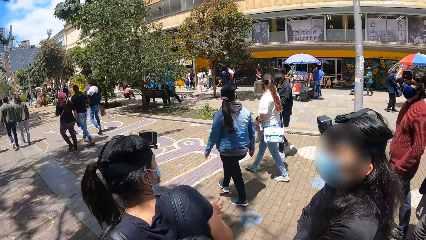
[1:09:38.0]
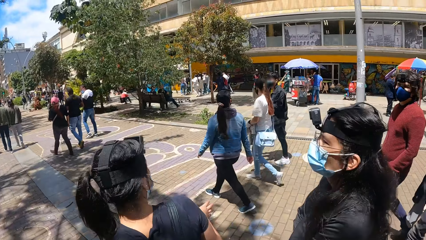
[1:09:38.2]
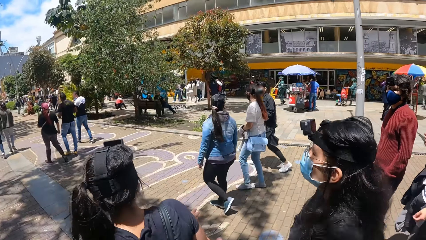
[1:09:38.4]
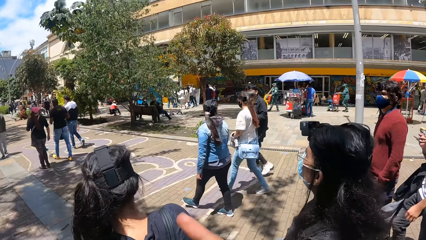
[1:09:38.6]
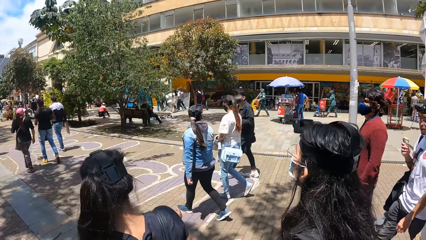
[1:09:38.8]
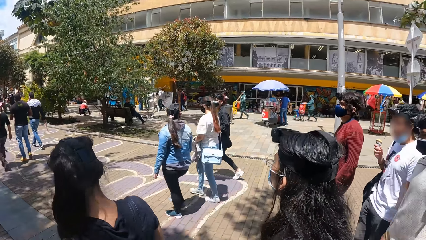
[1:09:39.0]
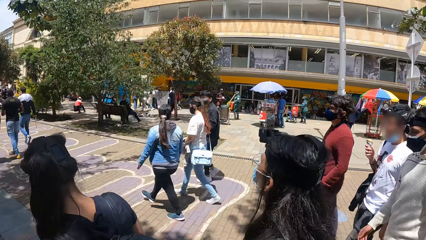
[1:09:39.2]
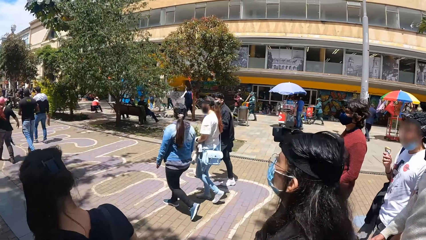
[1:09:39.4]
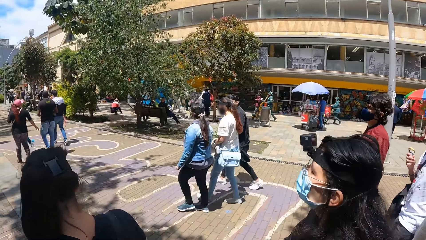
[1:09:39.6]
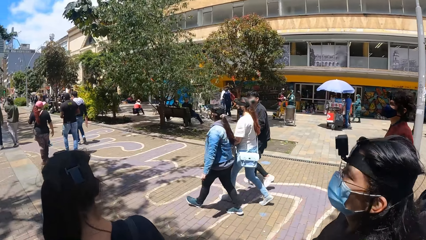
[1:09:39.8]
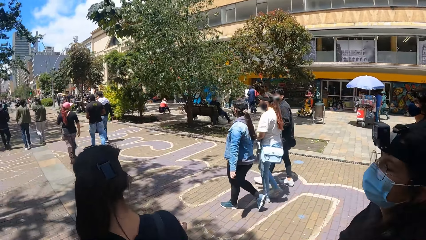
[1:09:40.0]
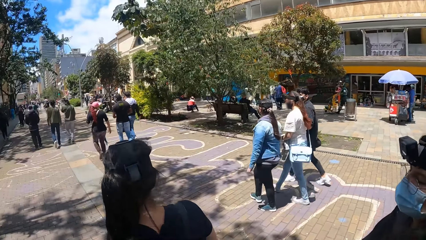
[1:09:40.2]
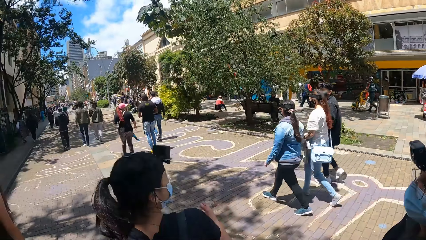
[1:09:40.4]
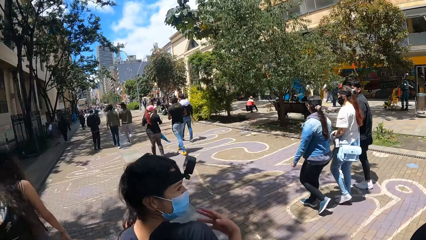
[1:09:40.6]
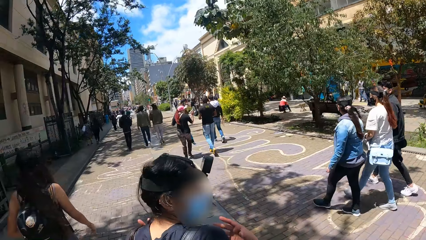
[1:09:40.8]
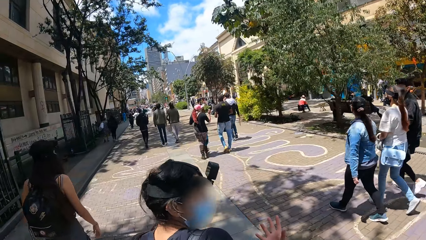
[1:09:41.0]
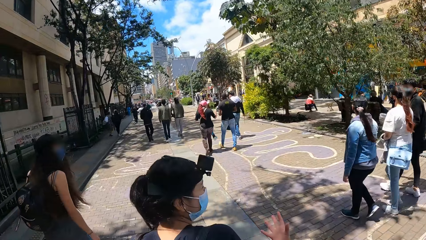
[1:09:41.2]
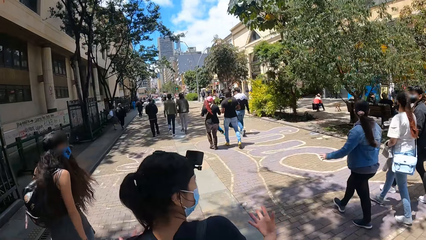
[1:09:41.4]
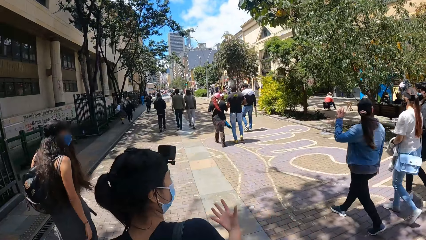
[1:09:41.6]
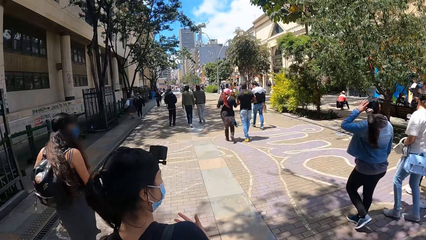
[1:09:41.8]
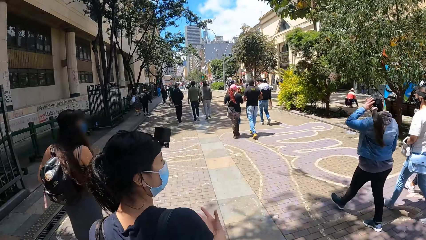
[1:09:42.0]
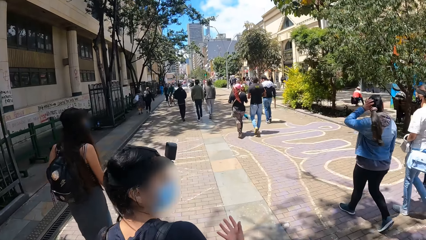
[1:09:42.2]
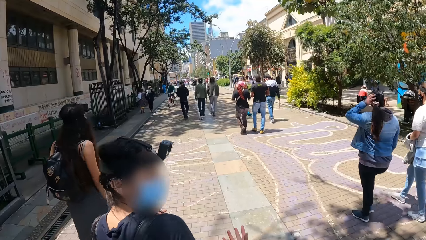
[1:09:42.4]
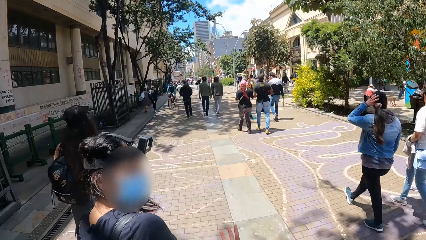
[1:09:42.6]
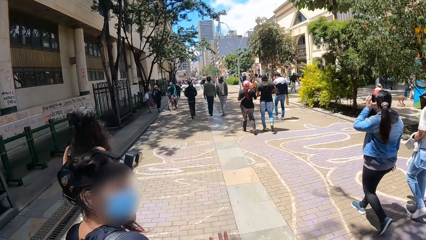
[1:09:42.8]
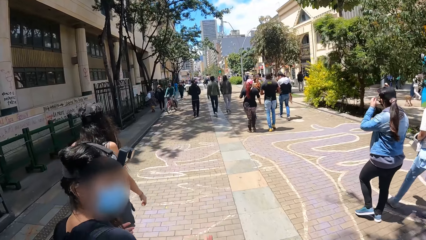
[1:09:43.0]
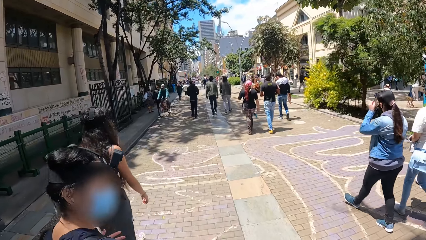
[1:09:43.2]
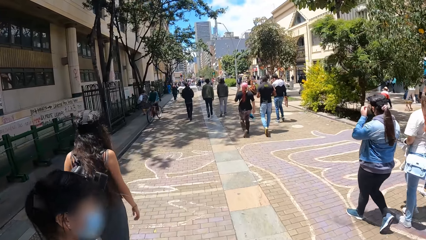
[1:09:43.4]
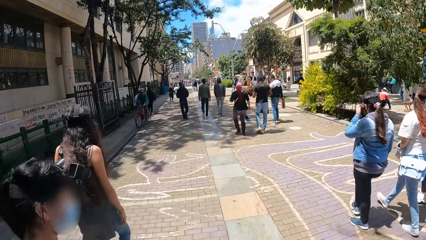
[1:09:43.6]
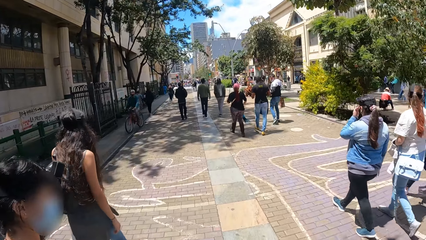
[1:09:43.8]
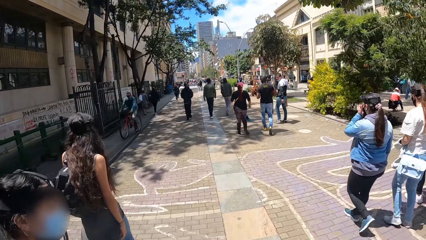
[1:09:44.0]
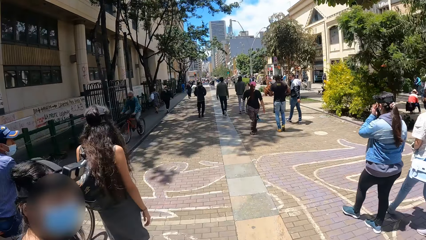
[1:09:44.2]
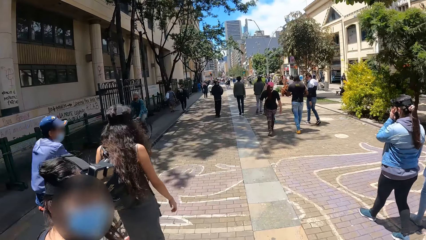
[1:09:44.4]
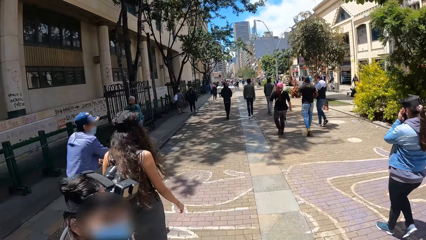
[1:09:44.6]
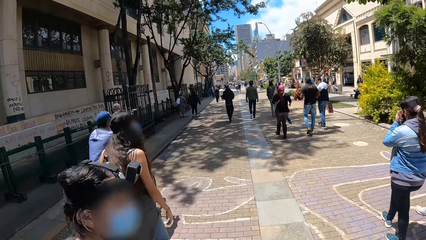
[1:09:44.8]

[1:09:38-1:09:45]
A lady walks beside the camera wearer.

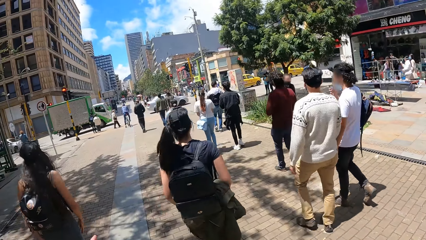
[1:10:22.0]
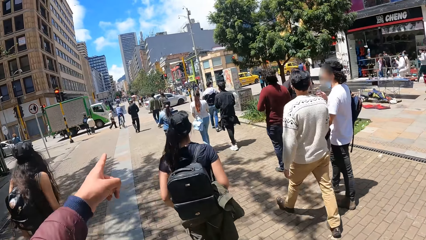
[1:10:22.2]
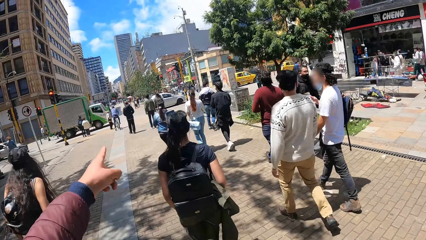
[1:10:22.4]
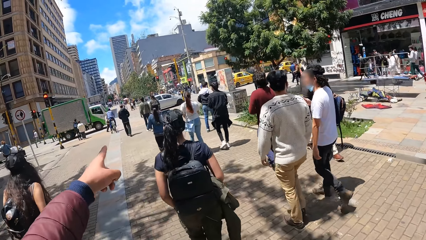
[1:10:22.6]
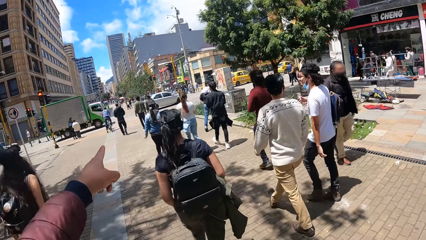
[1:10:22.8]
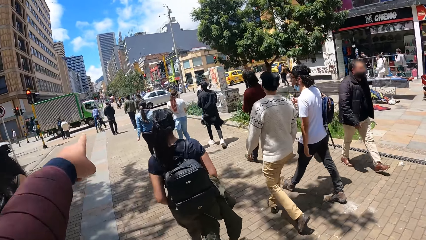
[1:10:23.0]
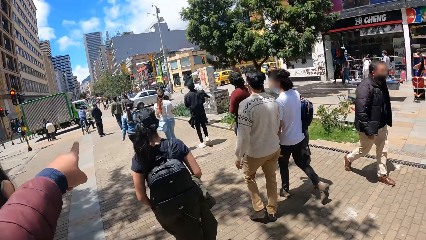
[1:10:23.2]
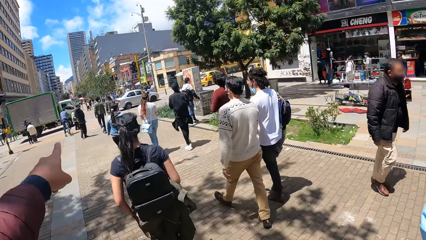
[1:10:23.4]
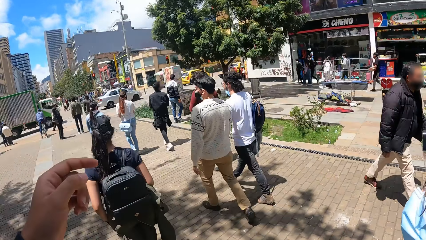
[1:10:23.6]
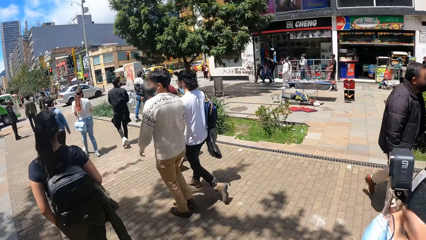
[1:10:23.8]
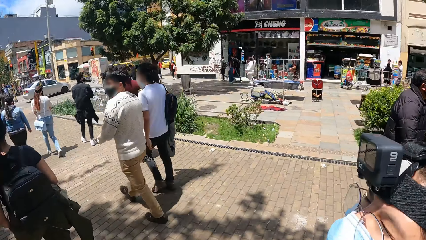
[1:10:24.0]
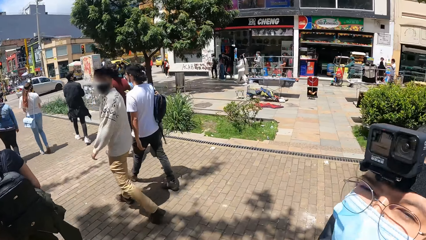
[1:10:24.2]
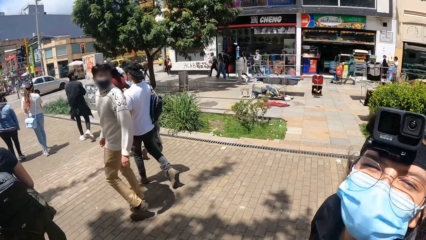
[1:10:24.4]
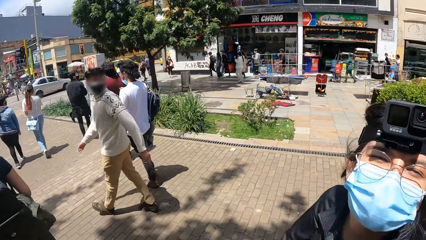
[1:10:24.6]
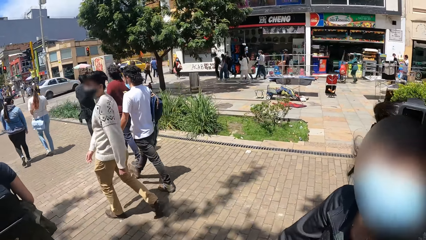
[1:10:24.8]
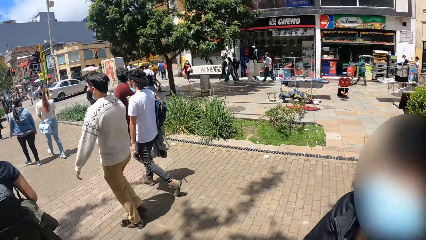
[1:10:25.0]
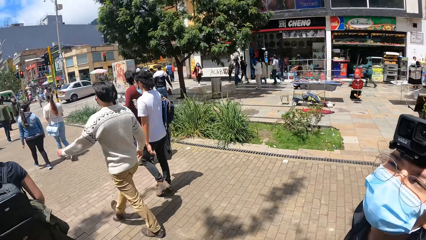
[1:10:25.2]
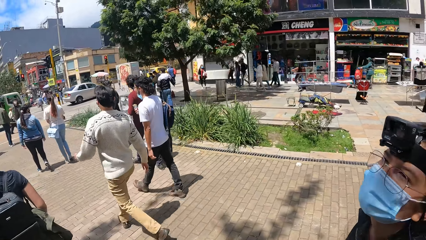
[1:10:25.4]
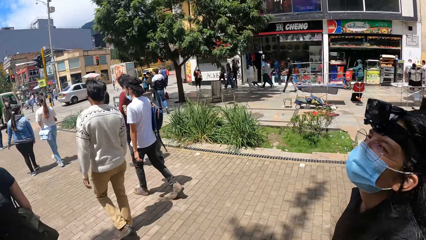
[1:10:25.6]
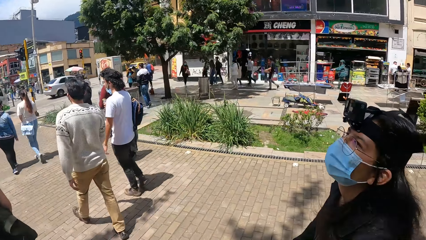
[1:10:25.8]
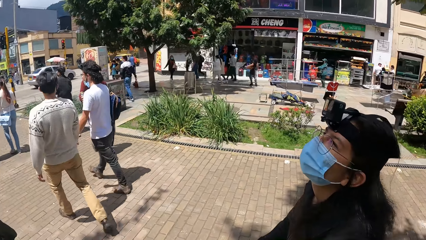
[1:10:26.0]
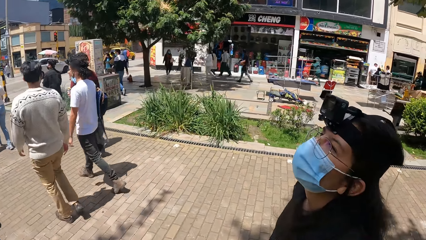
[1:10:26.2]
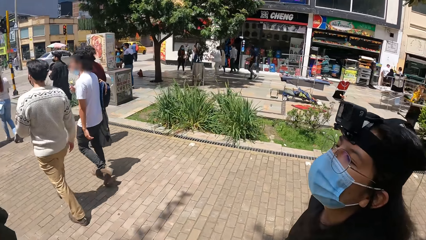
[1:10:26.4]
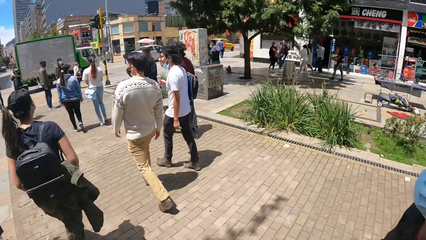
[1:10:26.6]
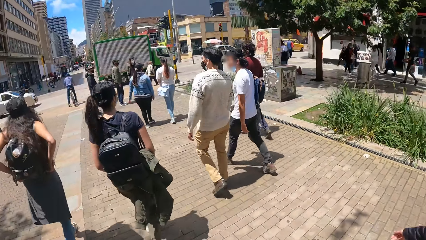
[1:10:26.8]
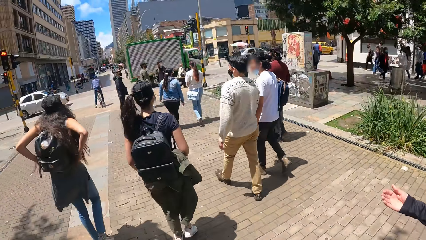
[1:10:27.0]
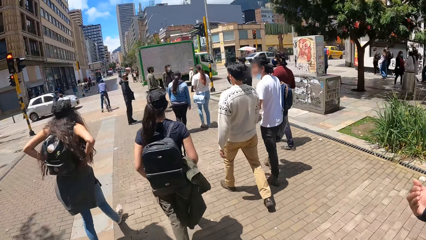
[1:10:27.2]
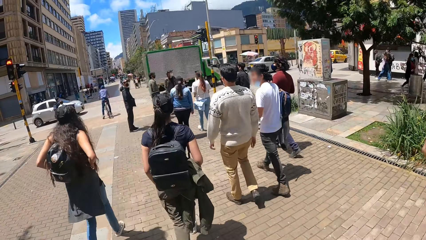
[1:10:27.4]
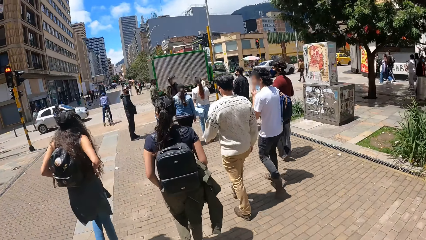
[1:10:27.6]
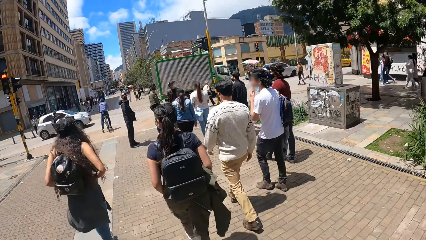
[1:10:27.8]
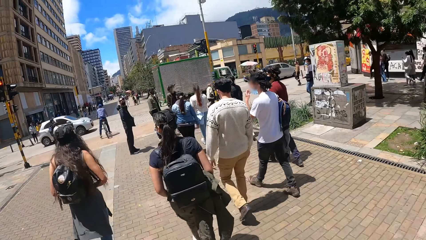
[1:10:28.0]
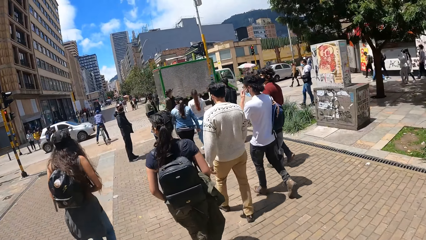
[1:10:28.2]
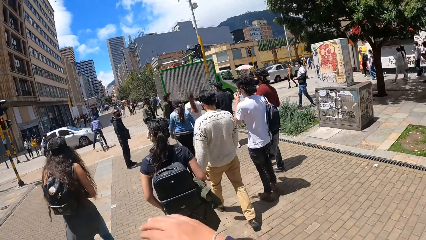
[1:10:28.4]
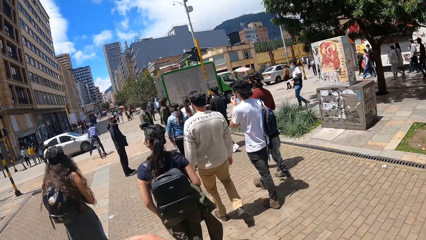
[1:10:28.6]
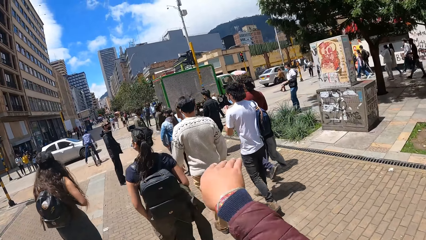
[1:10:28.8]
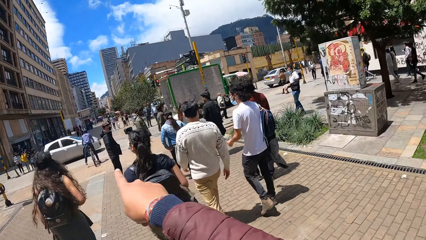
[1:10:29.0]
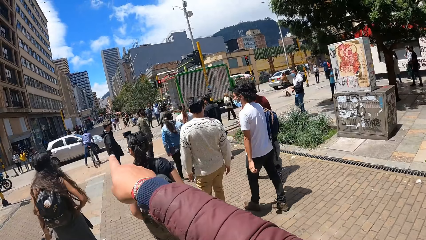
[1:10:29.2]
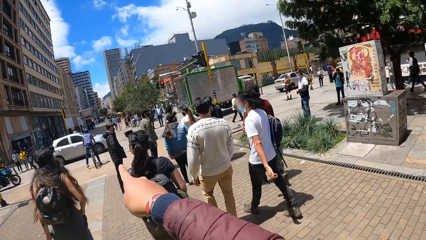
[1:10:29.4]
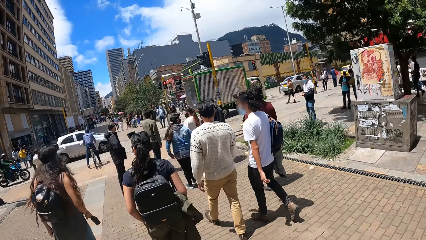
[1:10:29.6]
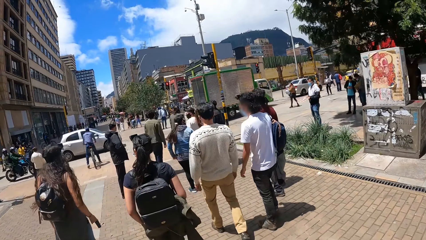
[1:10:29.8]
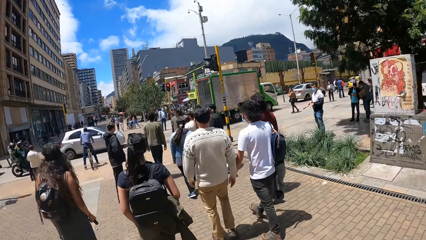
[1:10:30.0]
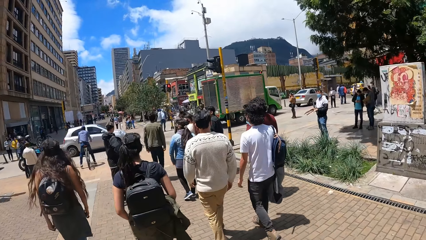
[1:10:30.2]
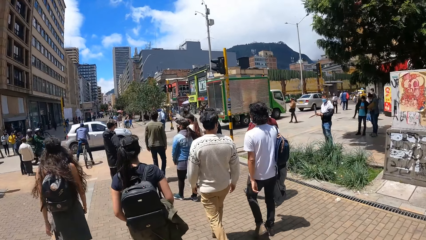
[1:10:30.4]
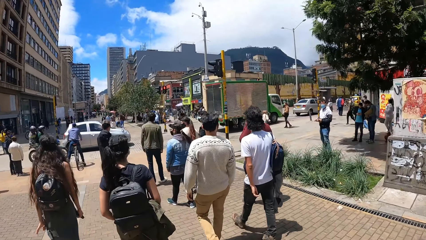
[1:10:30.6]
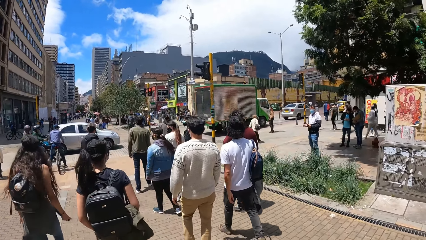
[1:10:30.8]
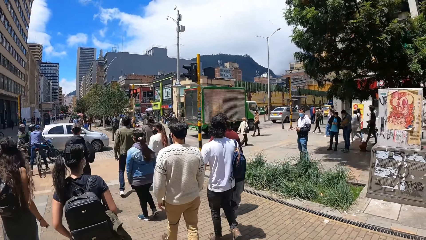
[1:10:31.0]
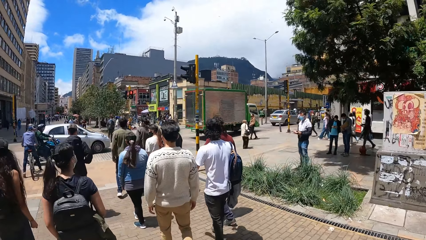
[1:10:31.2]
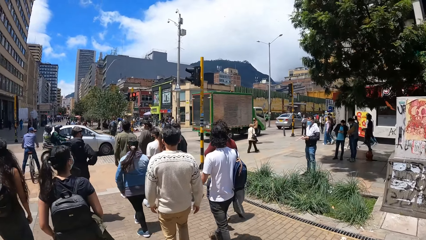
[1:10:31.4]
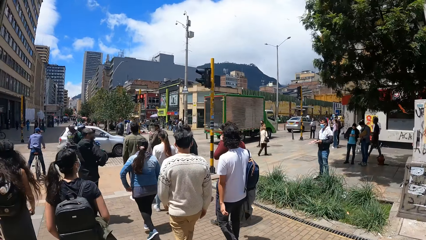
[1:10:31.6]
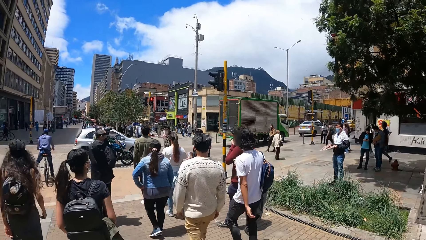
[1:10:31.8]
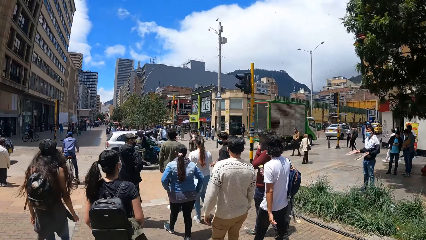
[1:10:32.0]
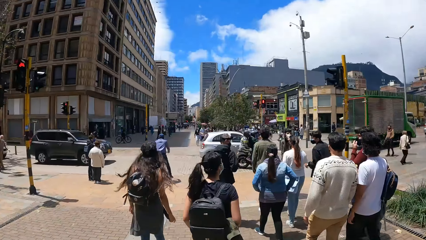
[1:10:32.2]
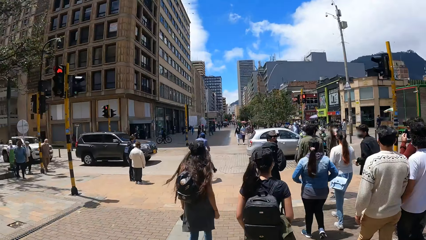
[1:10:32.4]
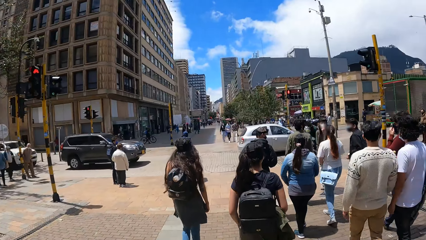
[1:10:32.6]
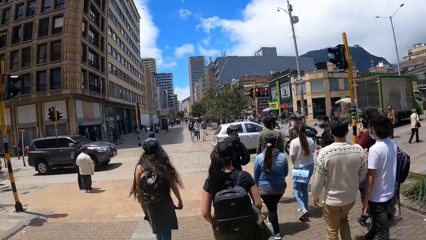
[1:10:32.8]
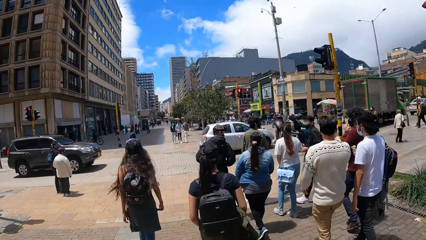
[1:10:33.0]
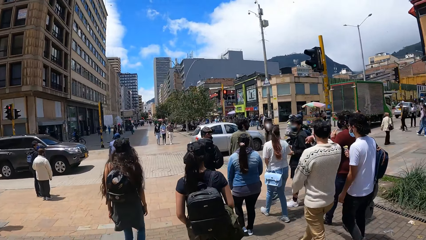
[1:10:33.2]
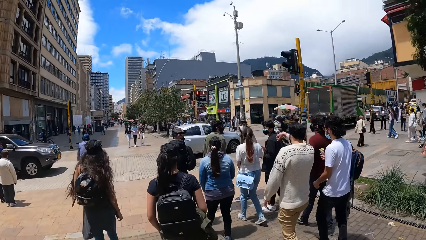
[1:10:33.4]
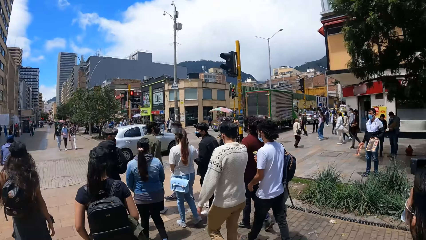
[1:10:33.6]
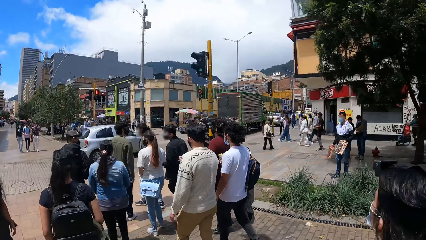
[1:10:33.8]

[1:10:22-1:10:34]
The camera wearer points at a direction. They interact with a lady. They point at a direction.
